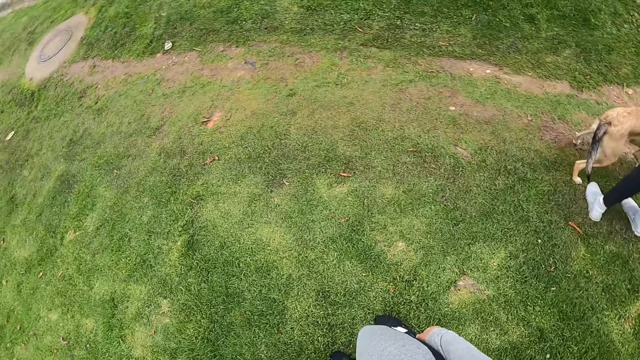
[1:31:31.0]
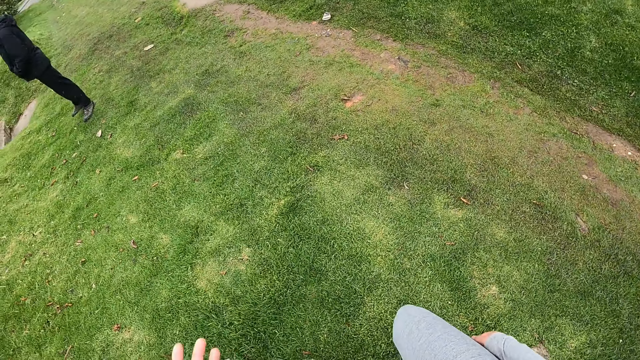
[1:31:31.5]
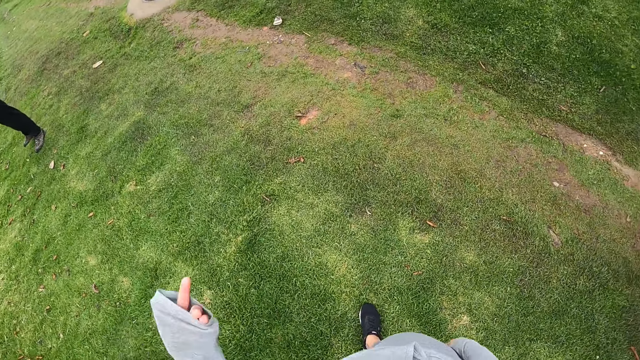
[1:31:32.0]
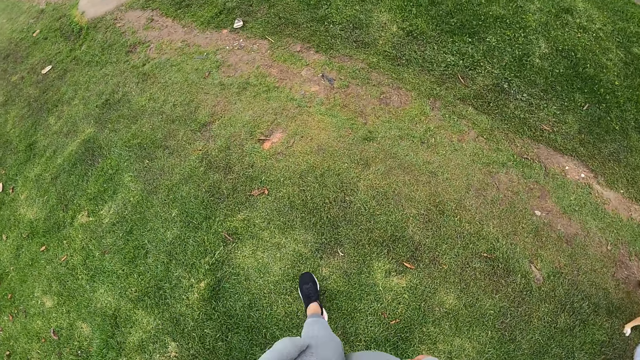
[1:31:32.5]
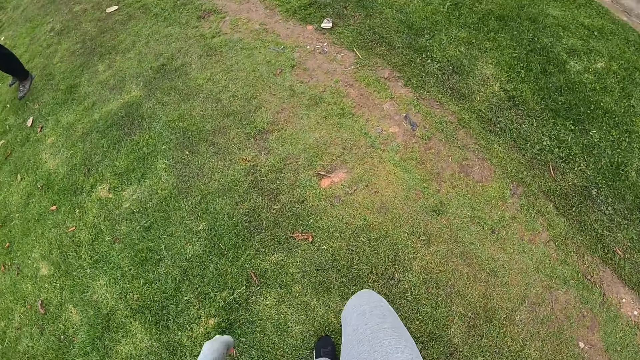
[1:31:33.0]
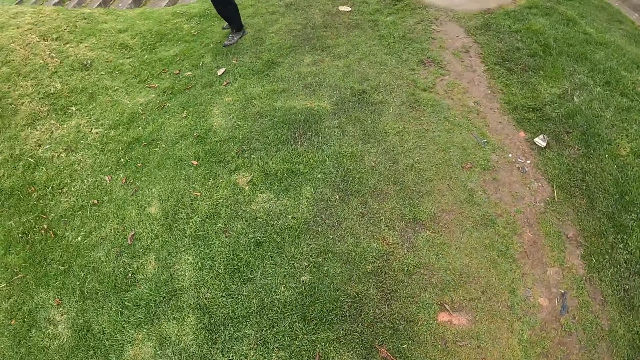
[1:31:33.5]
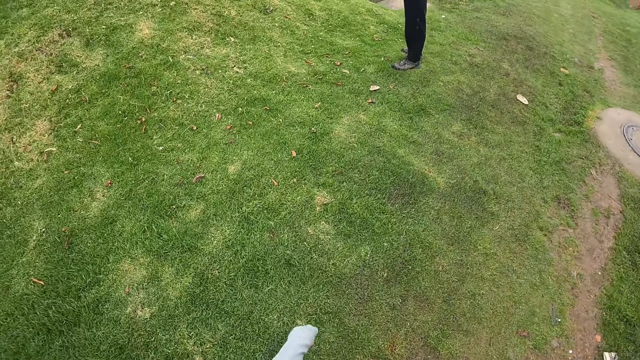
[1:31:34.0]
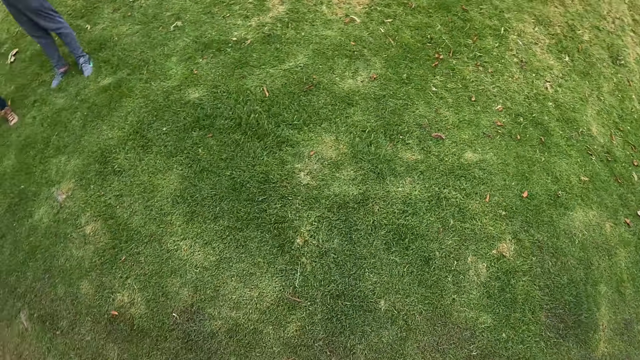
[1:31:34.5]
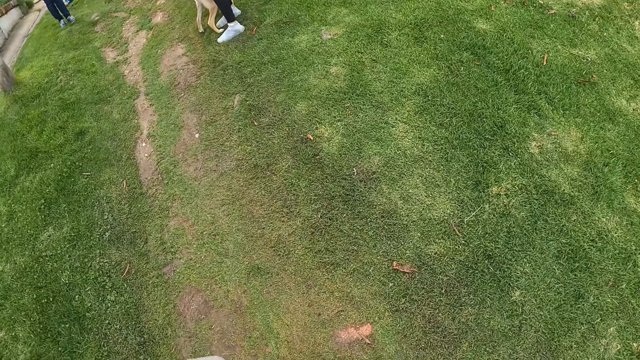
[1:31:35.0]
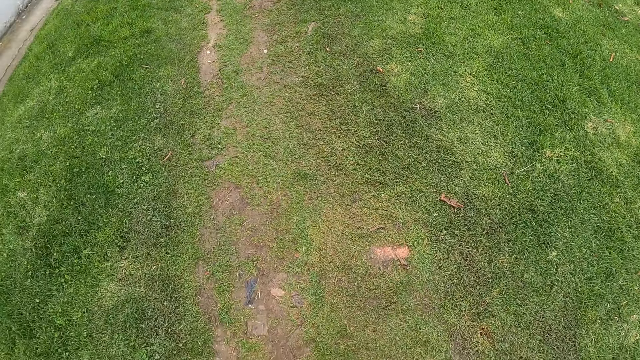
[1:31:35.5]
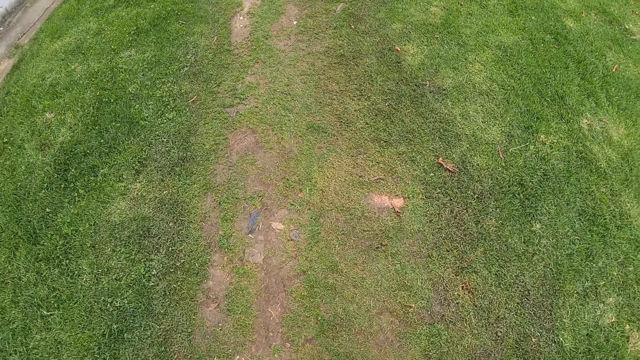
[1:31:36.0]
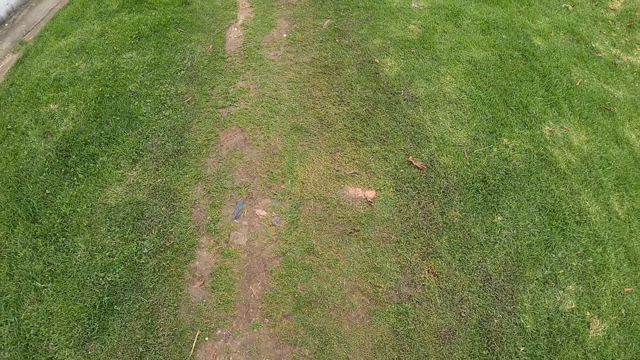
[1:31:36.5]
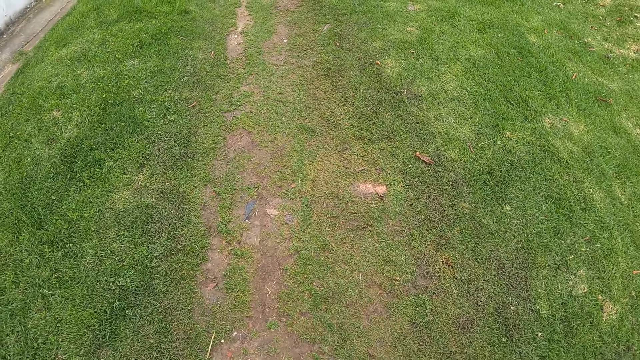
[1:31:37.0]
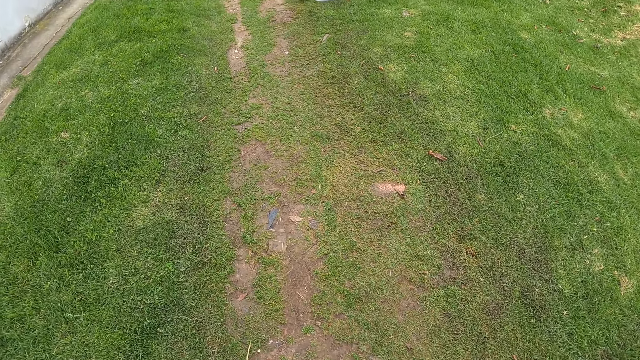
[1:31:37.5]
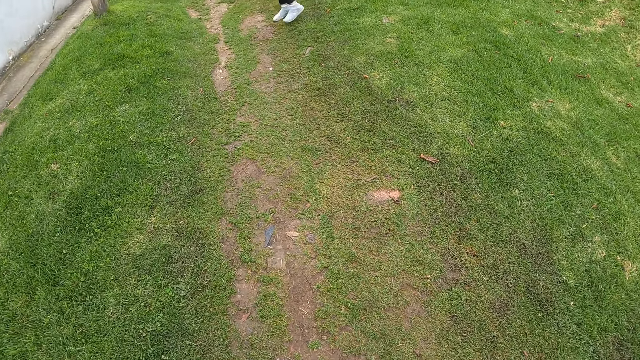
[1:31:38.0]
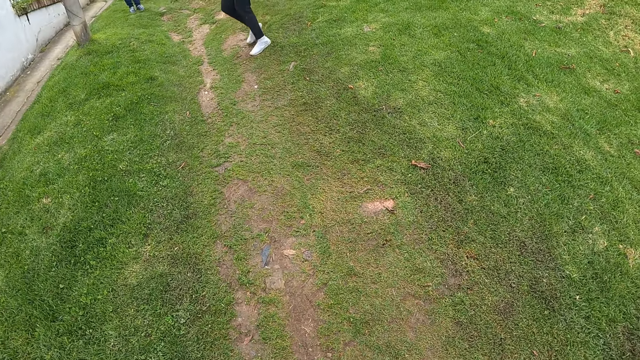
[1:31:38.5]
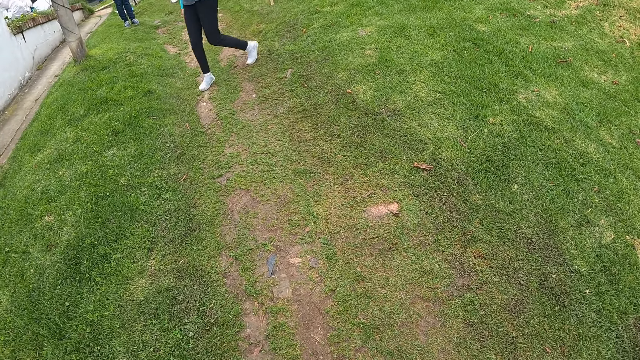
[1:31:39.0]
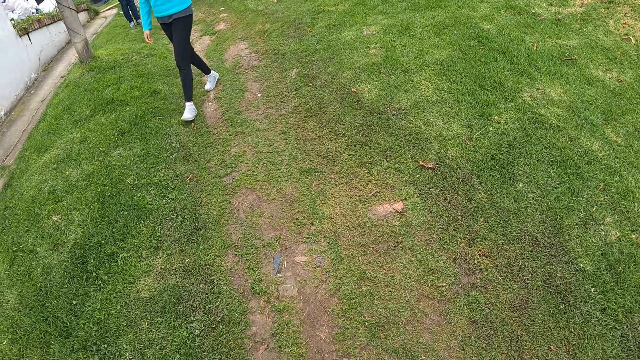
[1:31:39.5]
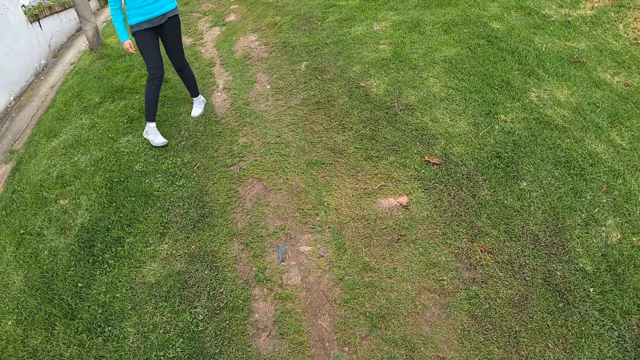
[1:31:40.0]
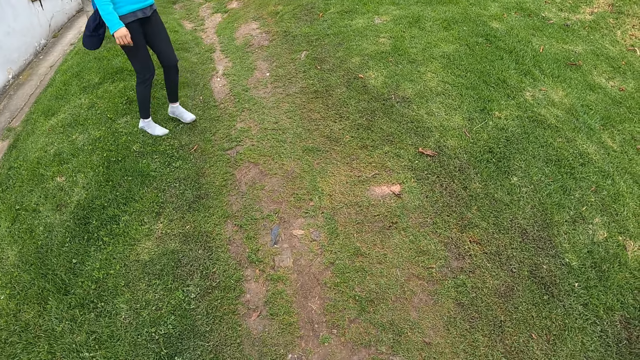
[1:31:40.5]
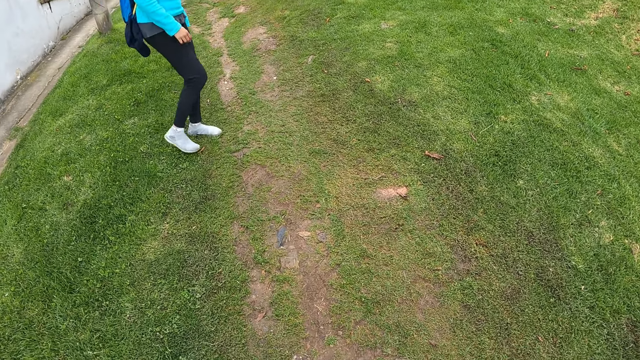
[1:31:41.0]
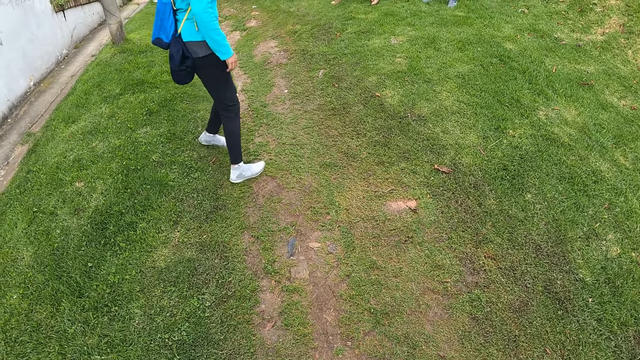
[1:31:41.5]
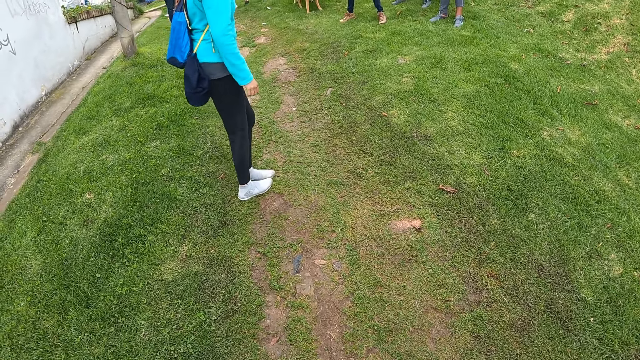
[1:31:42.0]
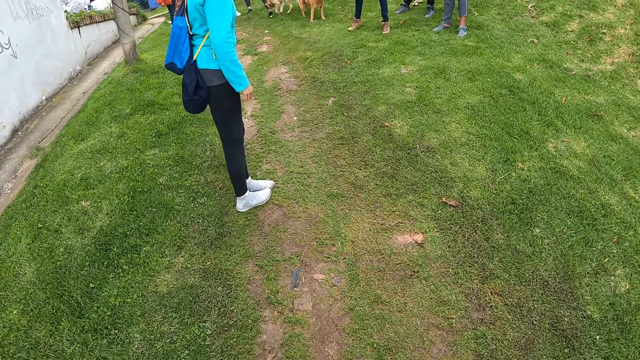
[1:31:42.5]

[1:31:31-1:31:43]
The camera wearer walks through the lawn. The woman walks through the lawn.

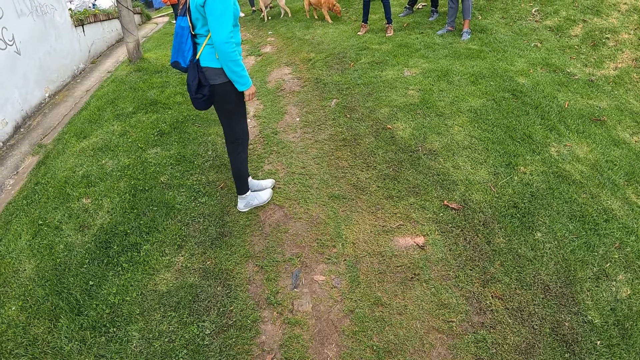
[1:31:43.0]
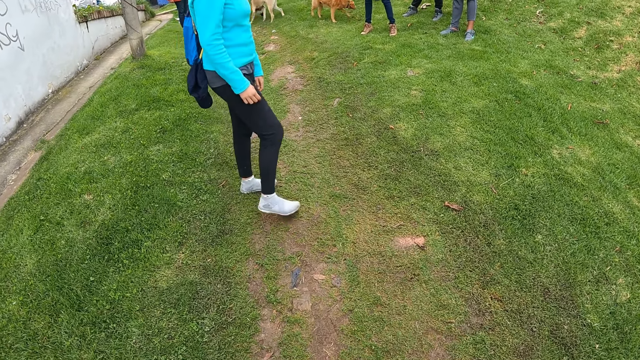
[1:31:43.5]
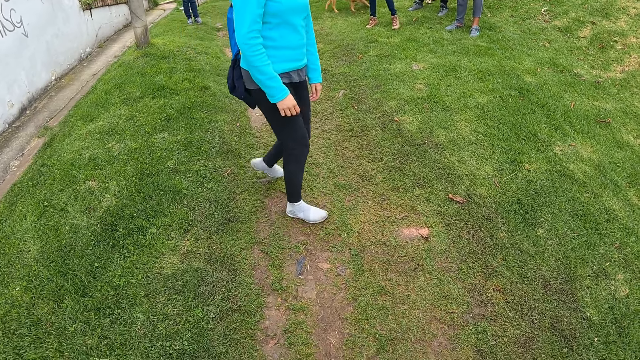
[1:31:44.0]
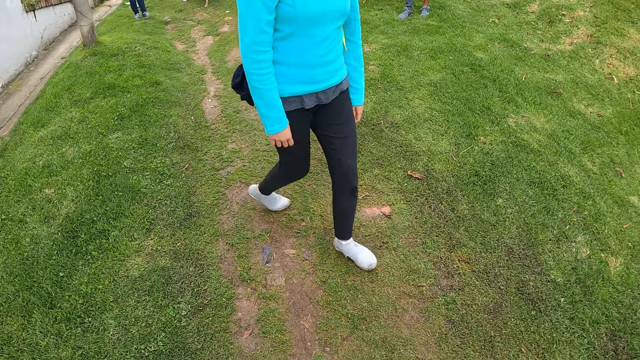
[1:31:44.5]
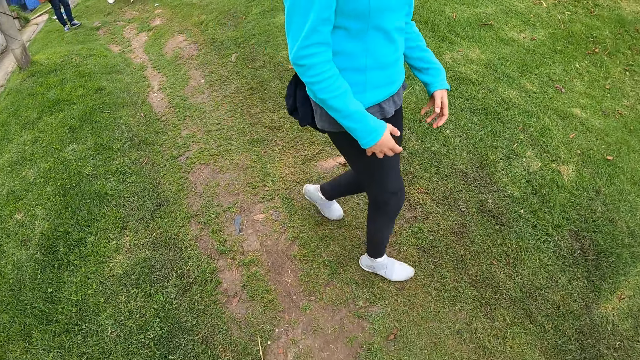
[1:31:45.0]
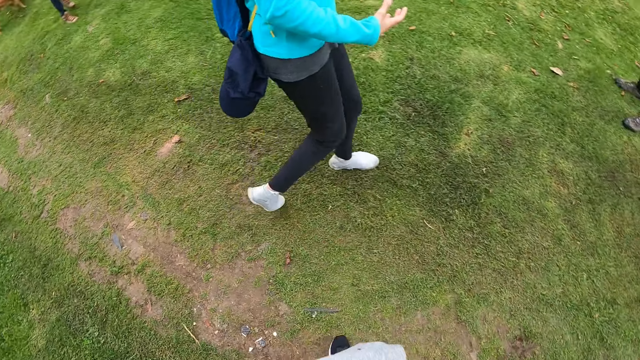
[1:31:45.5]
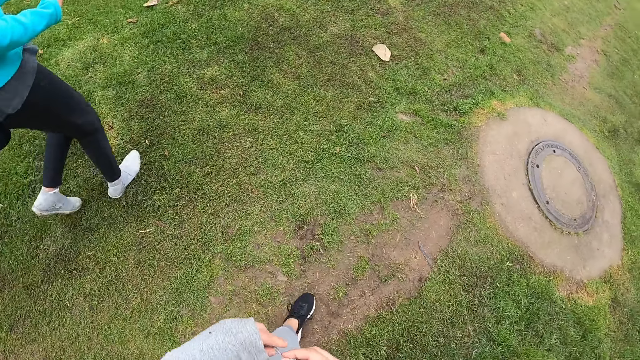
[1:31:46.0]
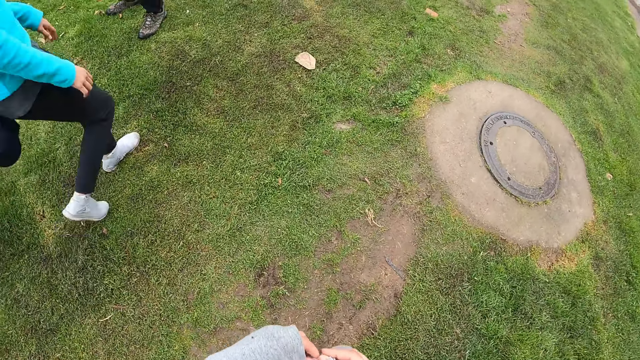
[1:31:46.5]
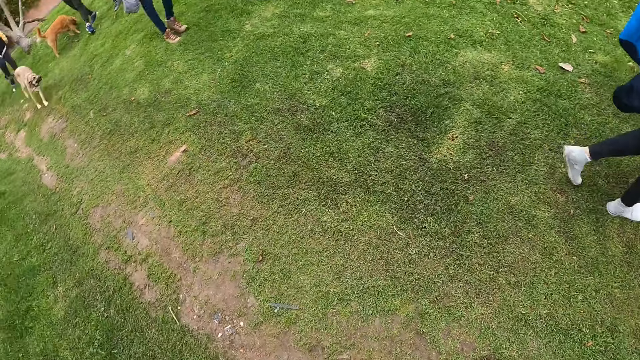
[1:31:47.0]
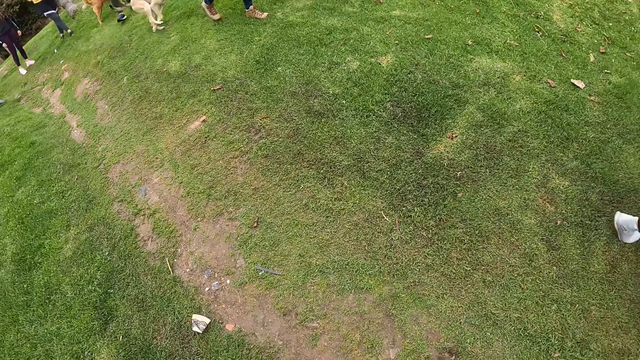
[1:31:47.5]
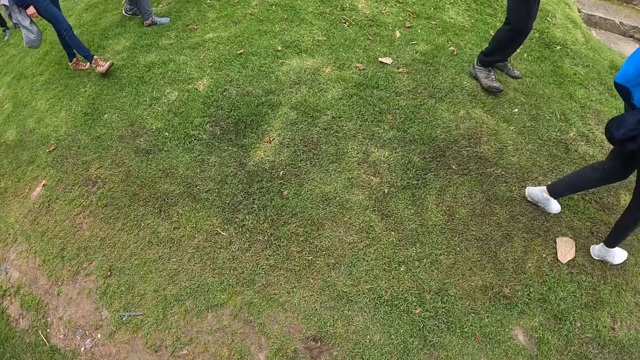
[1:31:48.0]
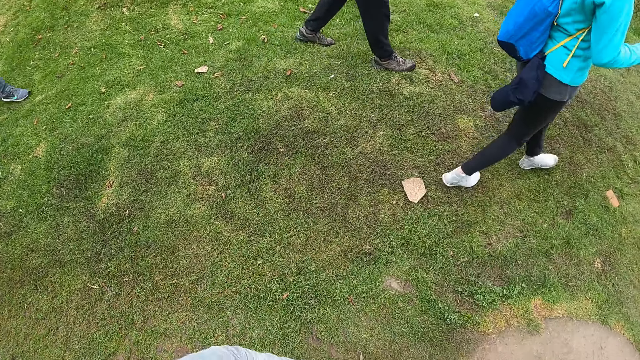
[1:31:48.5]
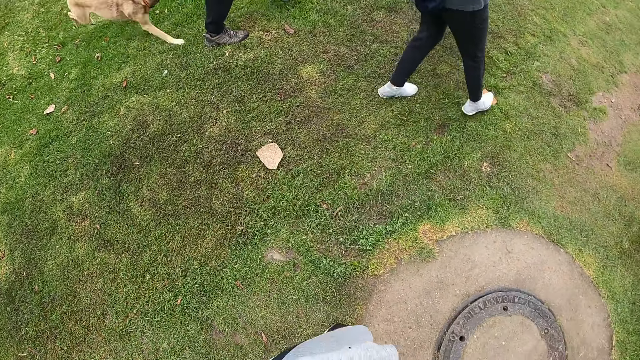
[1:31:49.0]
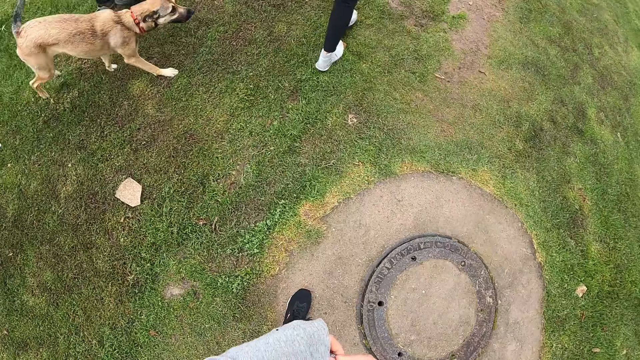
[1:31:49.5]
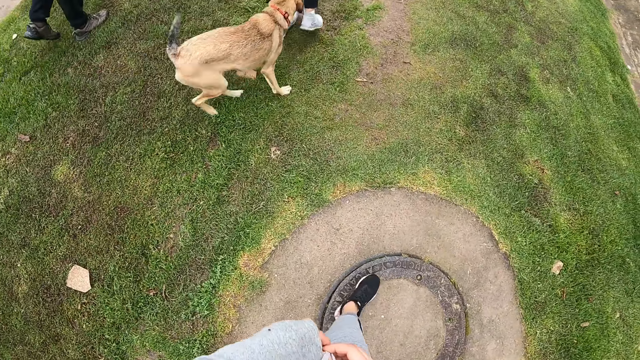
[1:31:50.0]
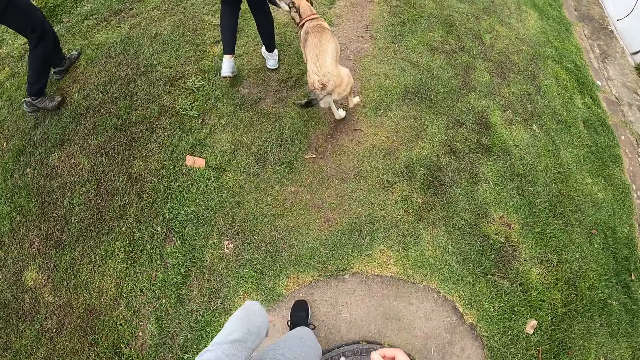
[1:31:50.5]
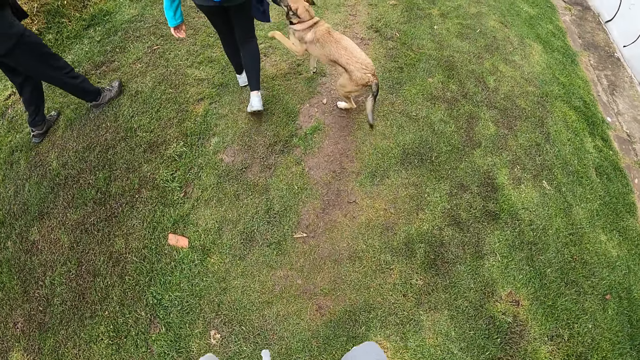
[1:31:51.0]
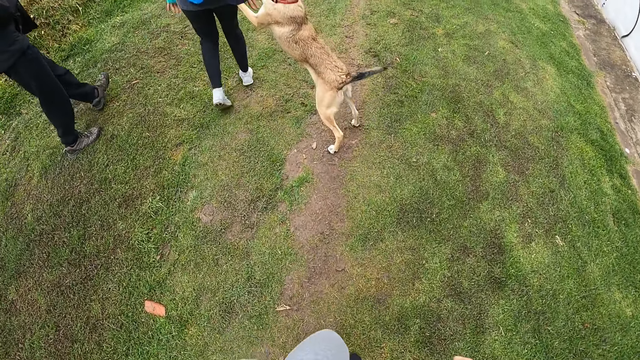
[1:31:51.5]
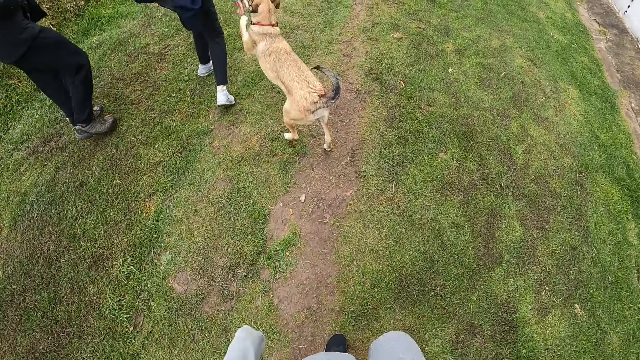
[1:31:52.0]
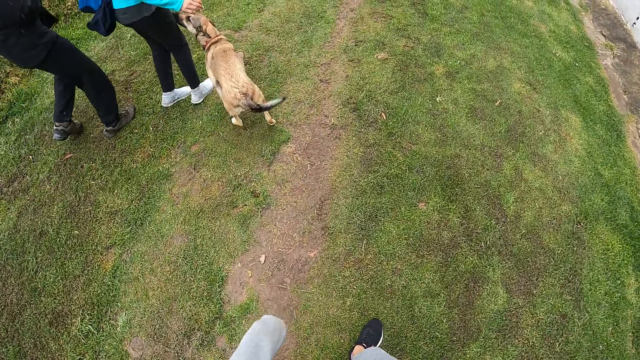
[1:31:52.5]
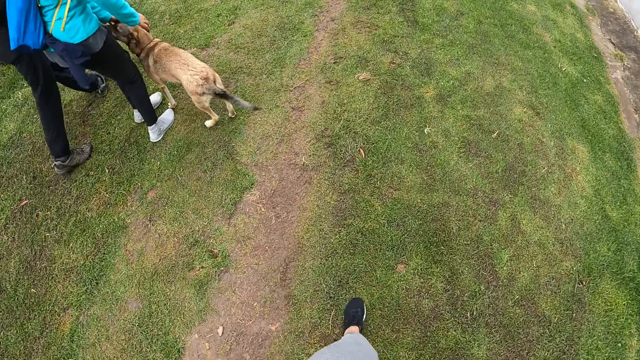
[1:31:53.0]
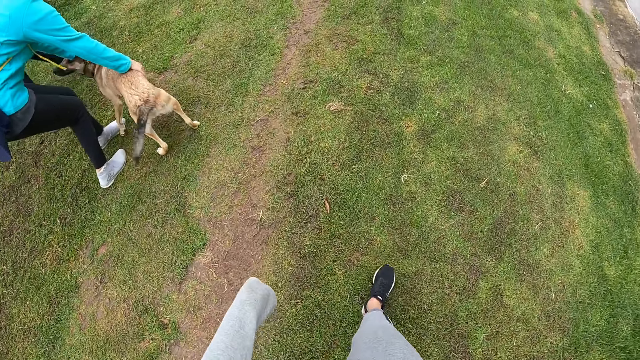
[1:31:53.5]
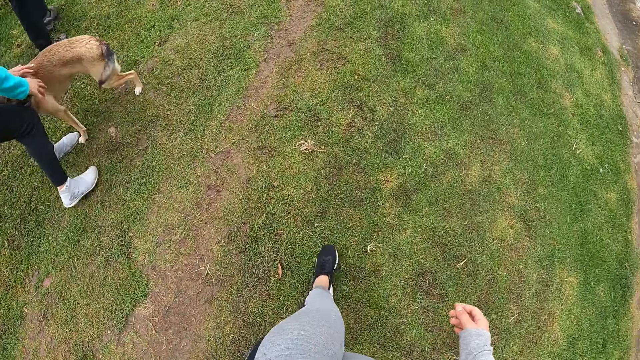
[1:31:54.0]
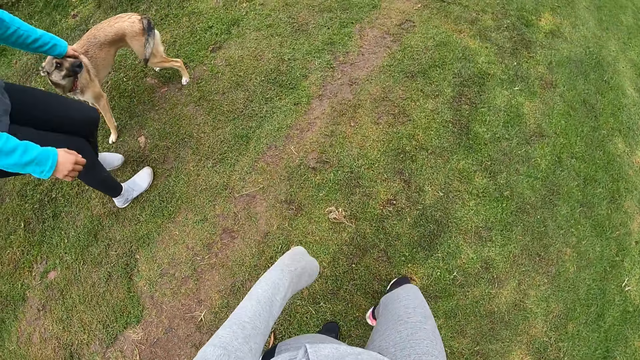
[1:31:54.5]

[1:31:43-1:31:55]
The dog runs towards the woman. The woman rubs the dog with both hands.
